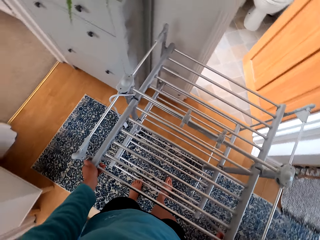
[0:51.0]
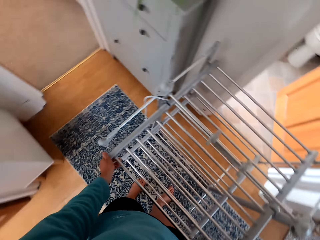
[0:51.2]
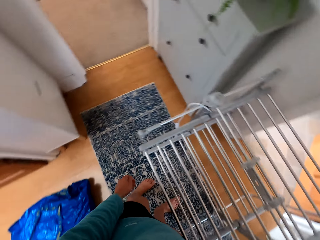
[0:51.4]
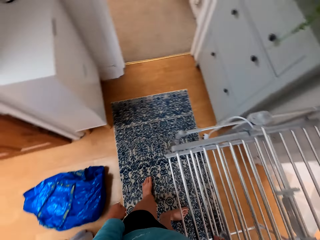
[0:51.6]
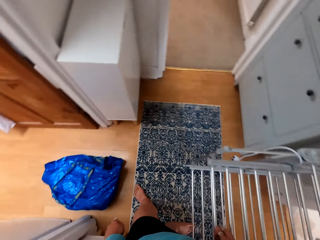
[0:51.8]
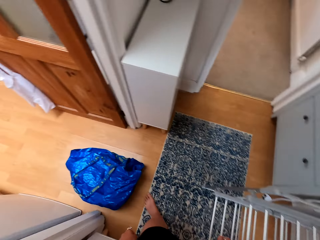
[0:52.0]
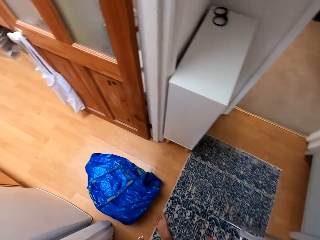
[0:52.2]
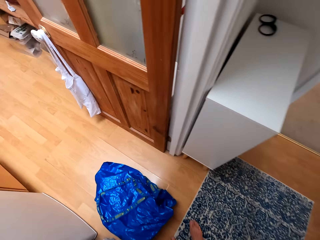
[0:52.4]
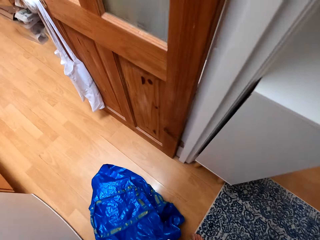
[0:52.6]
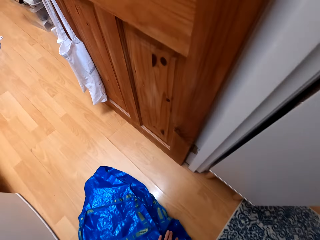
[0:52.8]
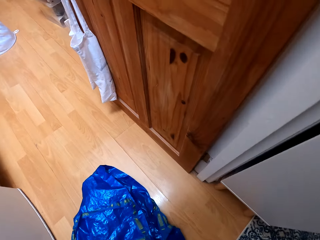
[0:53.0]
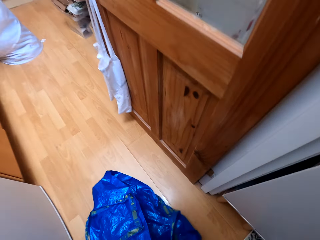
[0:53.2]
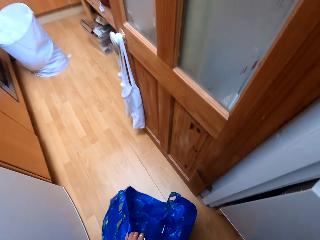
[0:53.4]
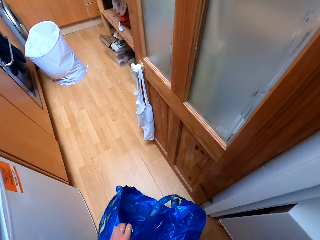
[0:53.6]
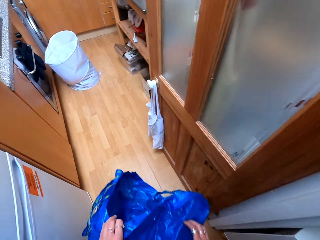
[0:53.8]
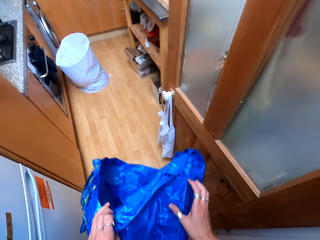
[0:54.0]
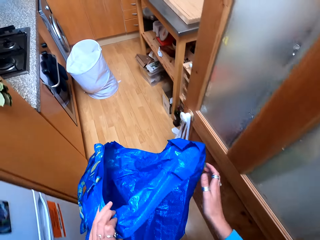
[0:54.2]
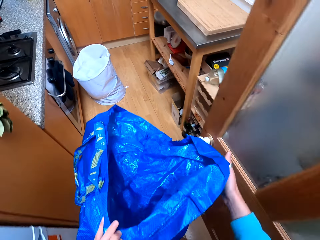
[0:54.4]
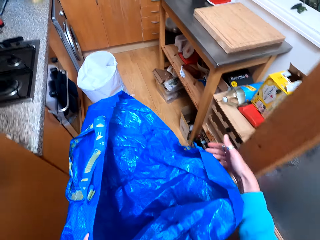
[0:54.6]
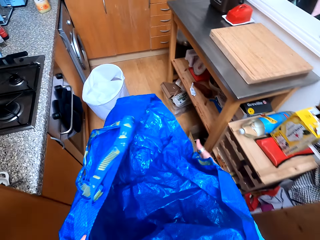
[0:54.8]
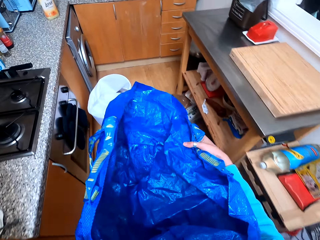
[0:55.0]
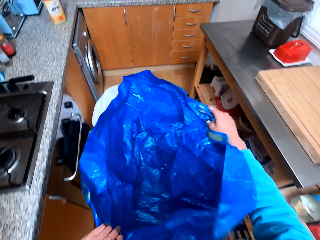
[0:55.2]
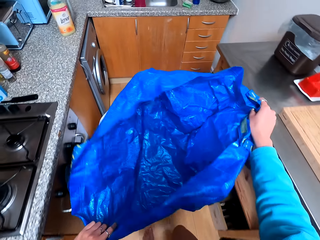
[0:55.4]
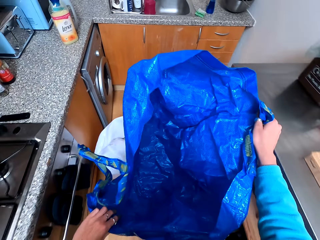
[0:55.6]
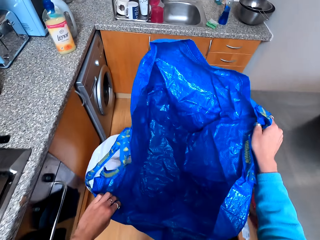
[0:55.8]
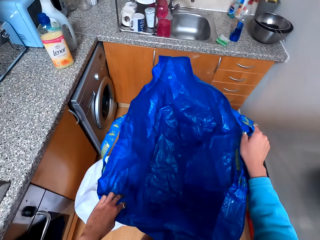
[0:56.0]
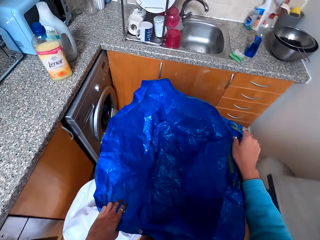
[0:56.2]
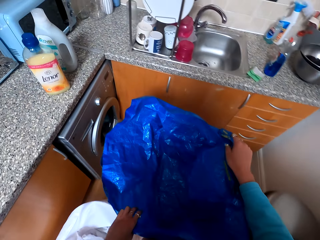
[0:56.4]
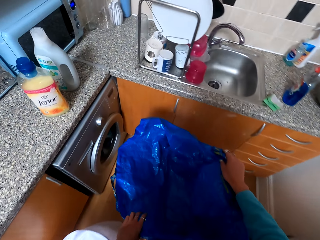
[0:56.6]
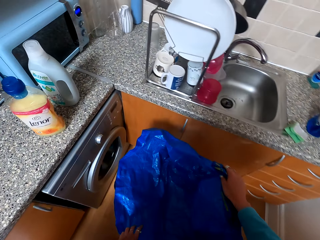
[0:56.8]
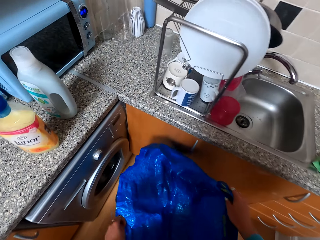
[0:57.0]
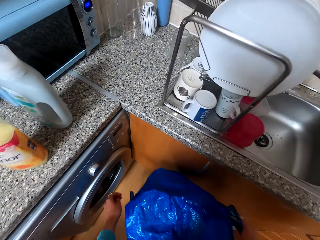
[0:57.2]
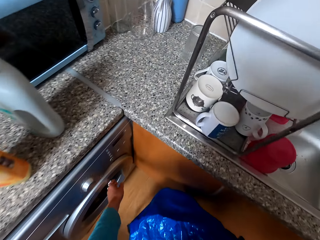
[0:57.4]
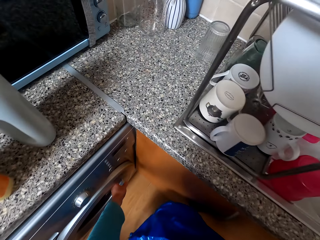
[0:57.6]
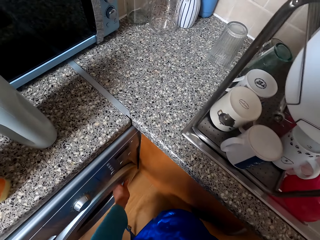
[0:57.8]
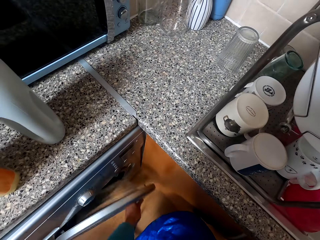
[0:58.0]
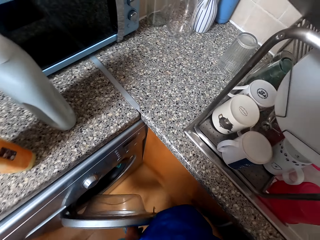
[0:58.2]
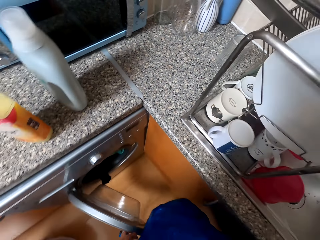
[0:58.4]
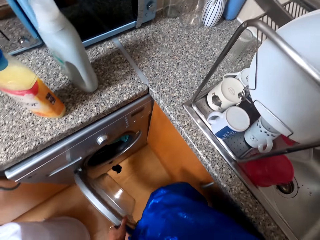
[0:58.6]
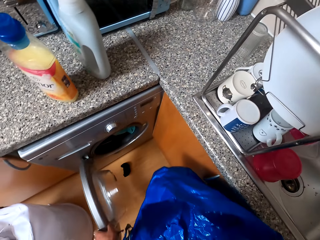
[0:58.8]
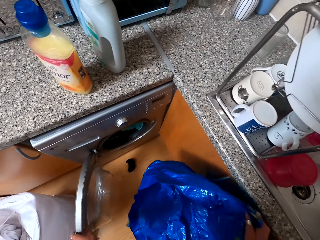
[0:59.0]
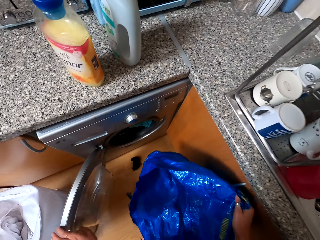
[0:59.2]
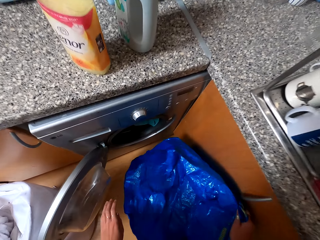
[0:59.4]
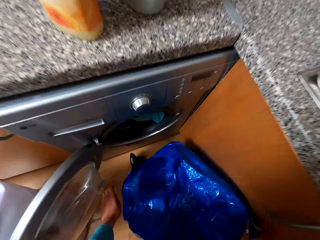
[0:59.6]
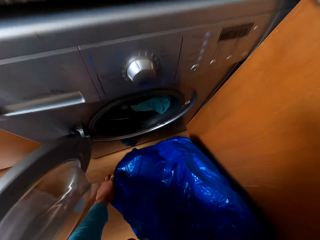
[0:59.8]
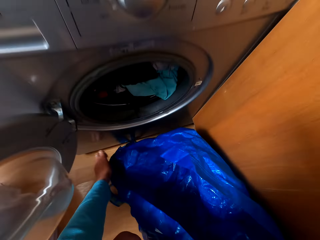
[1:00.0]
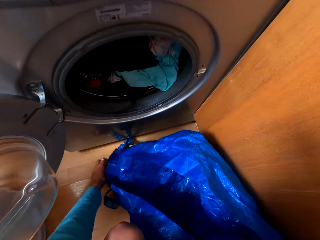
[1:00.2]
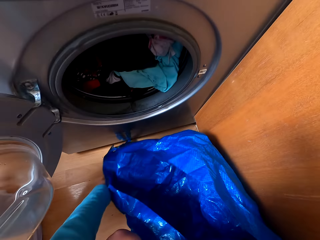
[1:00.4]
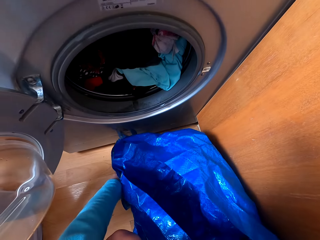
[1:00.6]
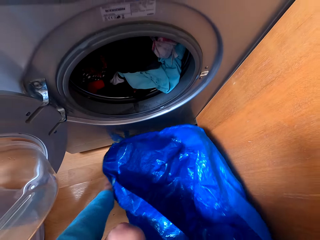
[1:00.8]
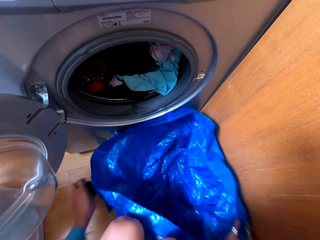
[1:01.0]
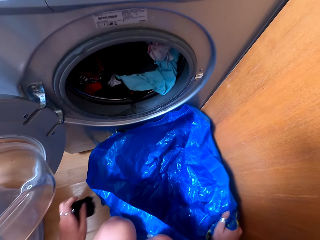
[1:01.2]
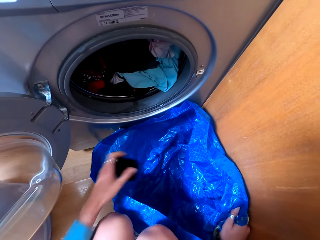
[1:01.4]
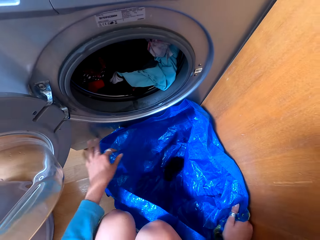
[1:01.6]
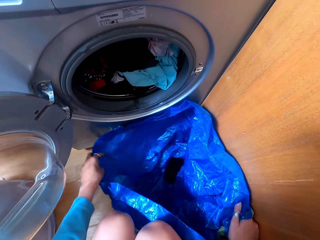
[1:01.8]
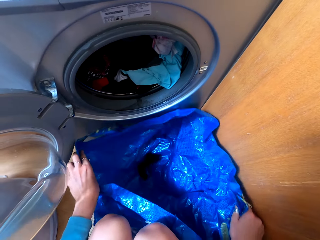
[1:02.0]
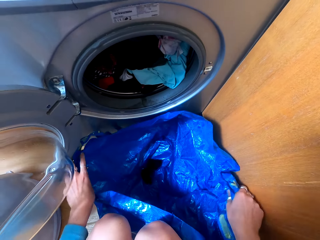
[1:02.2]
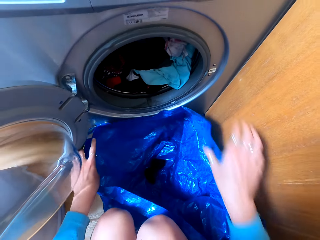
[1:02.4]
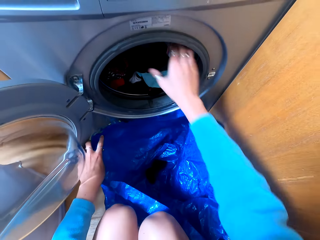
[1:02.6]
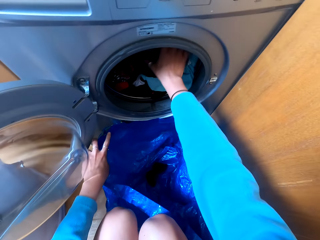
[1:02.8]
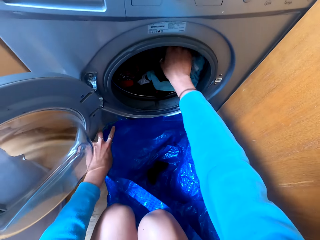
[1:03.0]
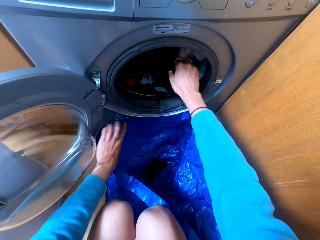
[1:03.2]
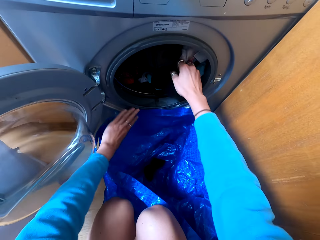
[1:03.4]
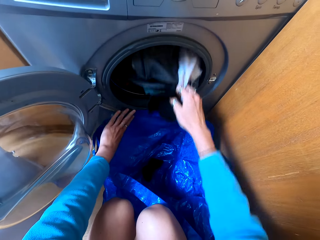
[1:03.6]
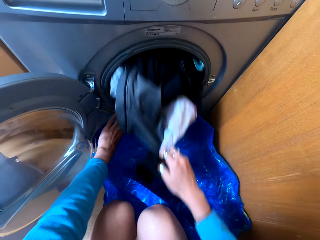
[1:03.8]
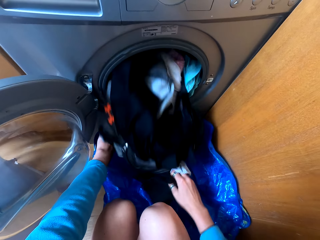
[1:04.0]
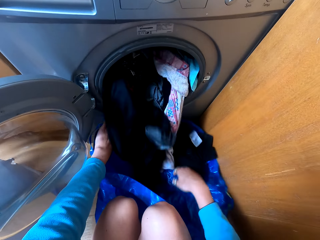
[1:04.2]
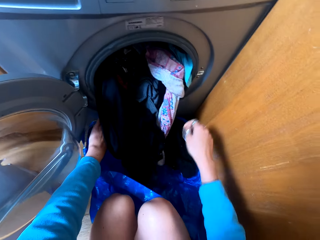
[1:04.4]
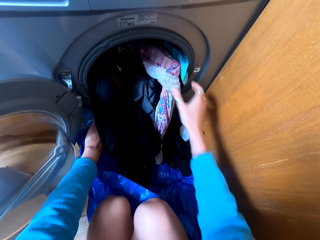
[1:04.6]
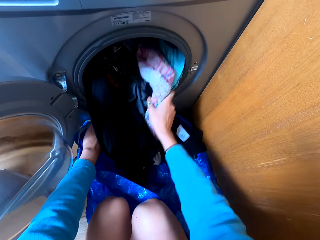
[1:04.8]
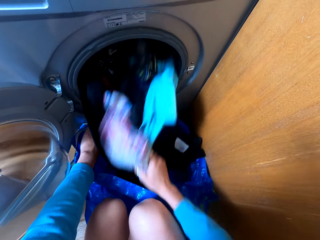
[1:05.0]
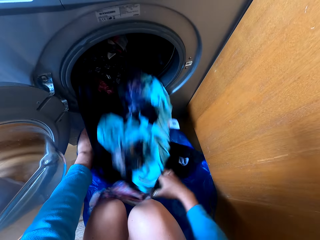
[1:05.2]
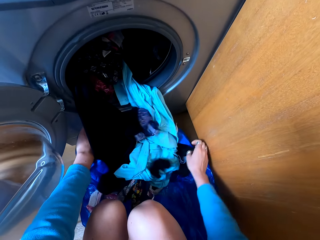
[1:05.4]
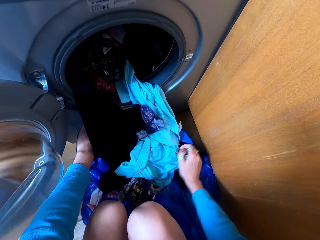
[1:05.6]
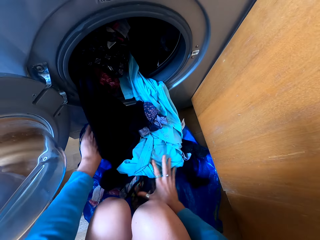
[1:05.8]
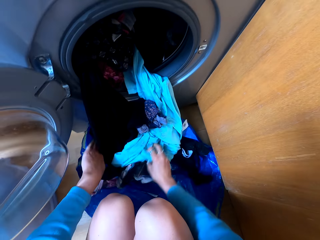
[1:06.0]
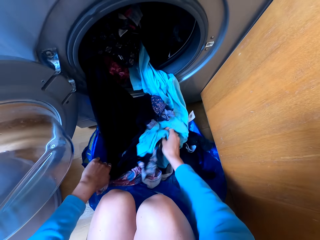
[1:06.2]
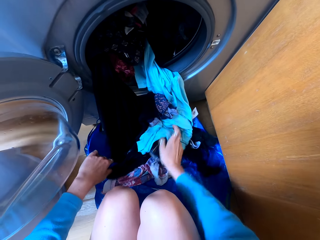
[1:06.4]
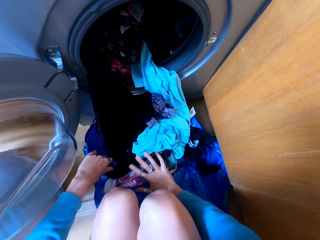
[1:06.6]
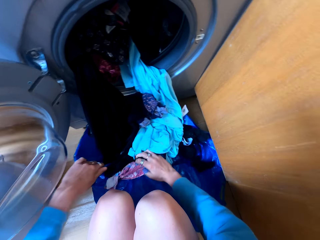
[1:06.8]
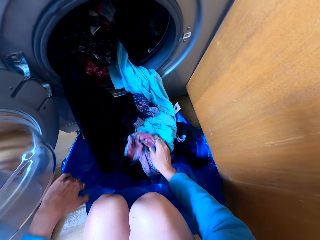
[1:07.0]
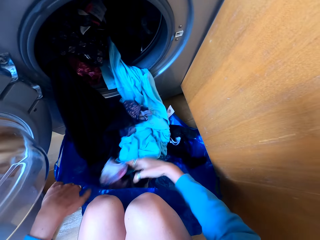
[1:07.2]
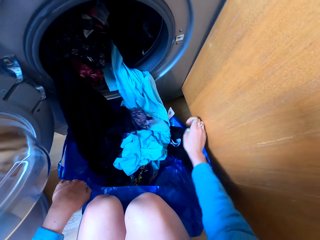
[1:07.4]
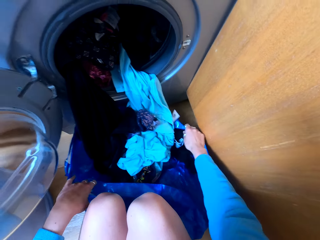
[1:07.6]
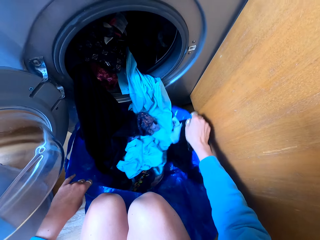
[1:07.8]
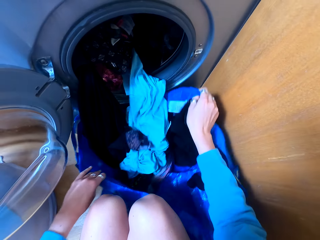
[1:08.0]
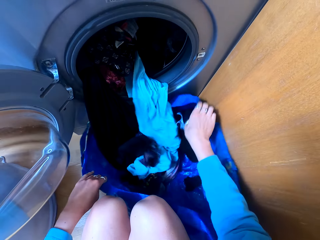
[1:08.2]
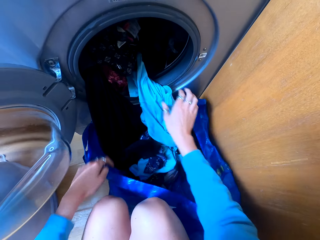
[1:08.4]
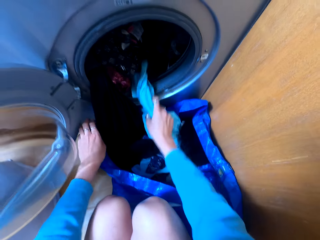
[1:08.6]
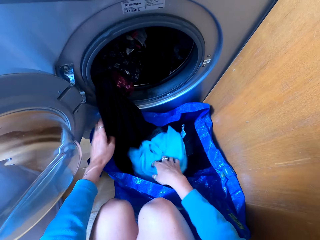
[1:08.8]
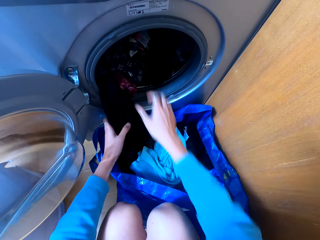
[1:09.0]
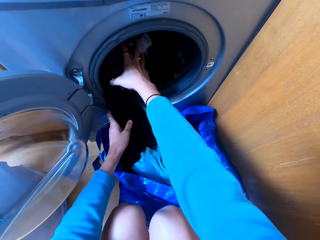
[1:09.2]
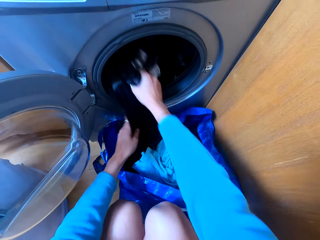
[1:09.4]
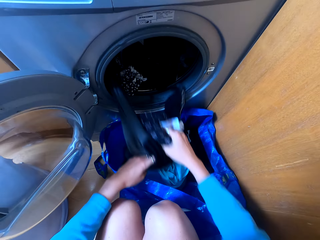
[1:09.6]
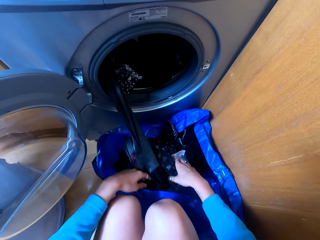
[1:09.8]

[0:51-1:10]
The camera wearer turns around. They bend down and pick up a shopping bag. They stand up. They hold the shopping bag. They walk around the house. They bend down. They open the washing machine. They pick up a sock. They drop the sock in the shopping bag. They drop clothes from the machine in the shopping bag.

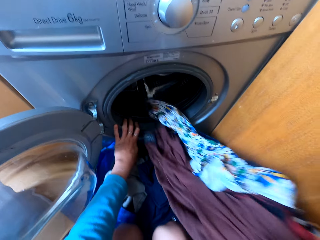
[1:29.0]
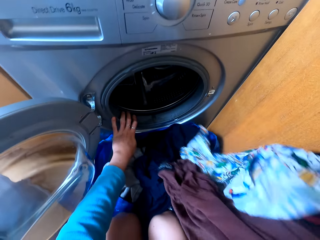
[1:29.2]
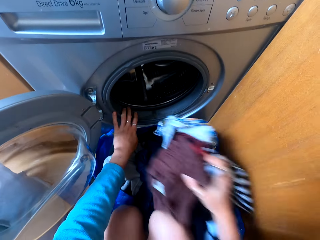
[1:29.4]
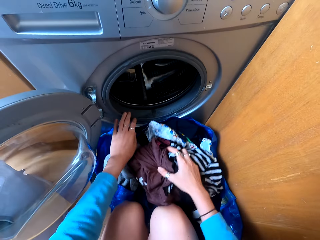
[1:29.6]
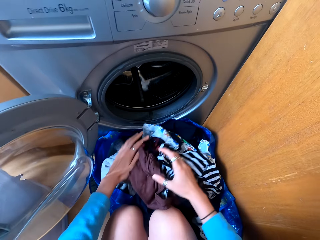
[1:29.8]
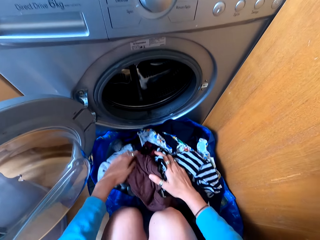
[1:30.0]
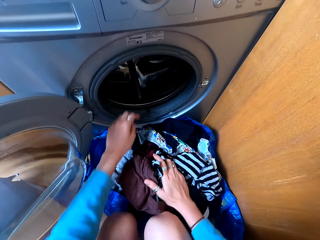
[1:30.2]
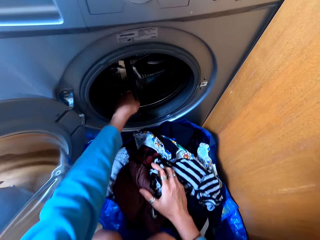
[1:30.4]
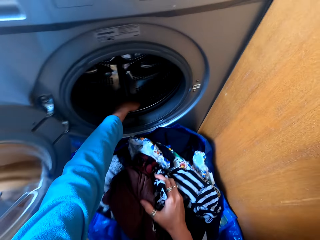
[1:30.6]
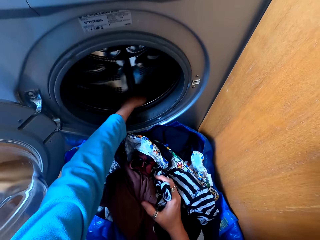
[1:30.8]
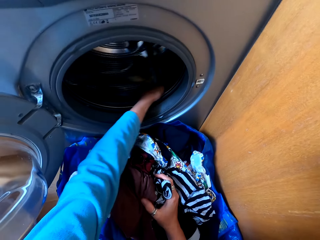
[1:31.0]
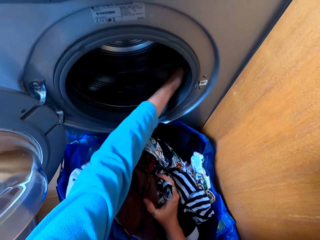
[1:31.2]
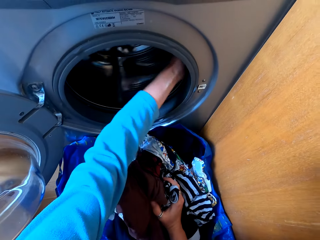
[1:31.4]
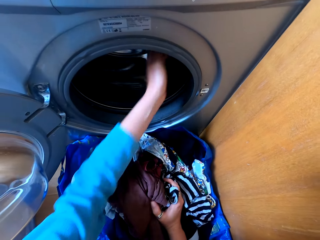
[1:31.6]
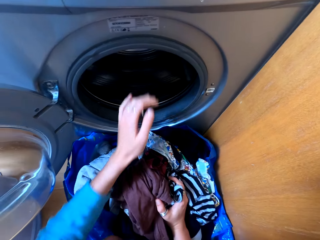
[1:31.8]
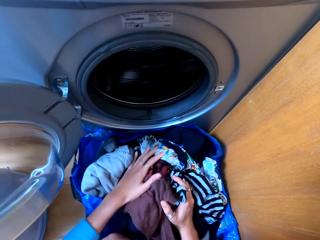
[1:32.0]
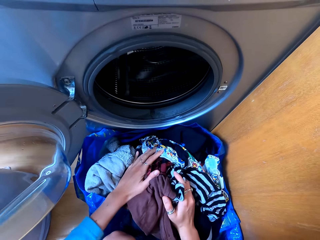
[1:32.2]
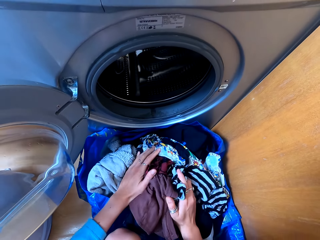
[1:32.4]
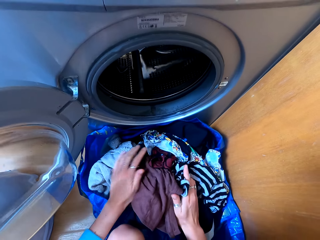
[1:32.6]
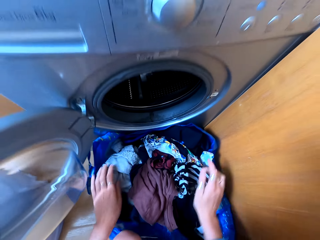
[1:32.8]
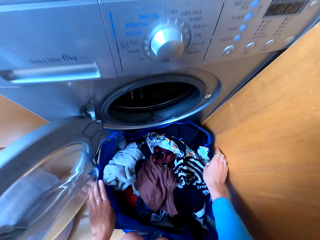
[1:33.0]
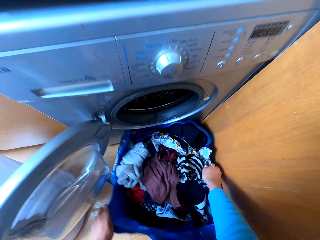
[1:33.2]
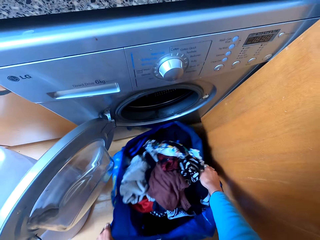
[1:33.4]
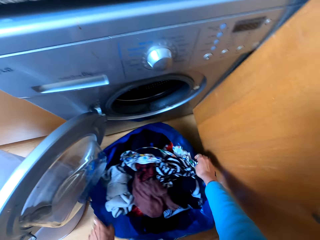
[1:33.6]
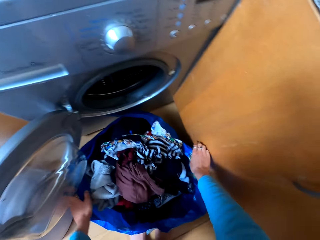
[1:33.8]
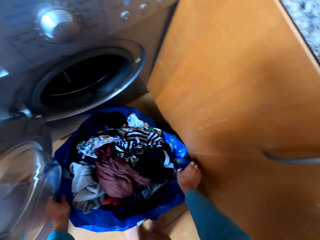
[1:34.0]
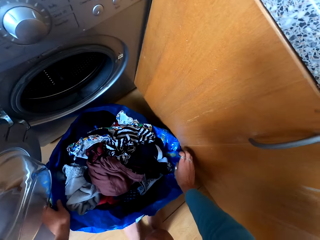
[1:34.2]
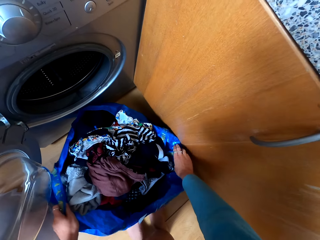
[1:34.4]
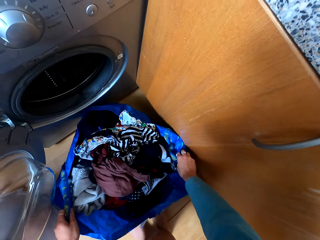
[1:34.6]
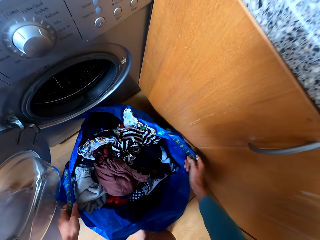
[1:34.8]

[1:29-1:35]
The camera wearer rotates something. They hold the shopping bag.
